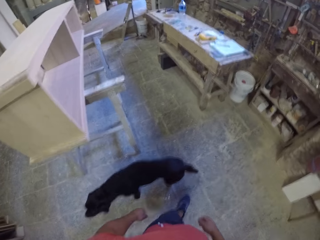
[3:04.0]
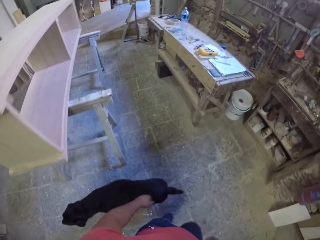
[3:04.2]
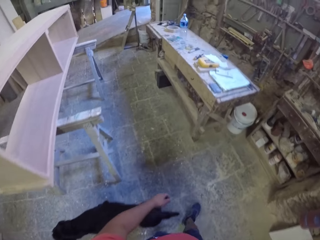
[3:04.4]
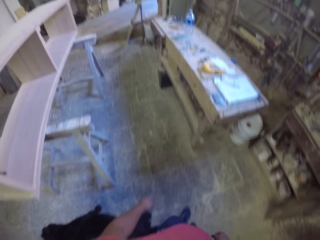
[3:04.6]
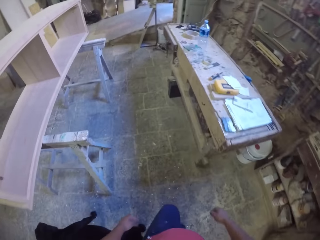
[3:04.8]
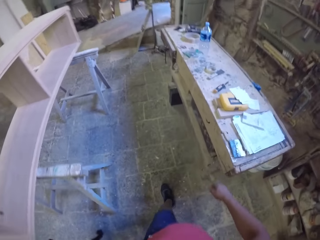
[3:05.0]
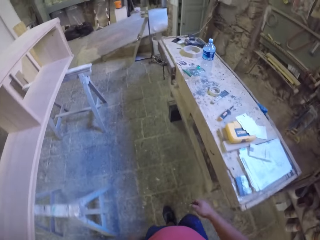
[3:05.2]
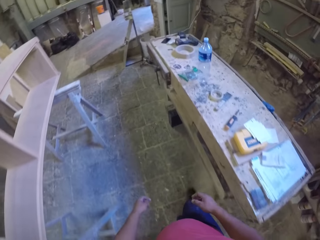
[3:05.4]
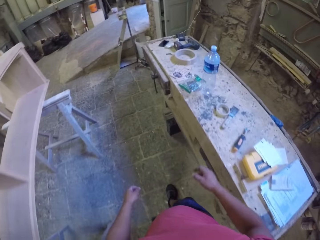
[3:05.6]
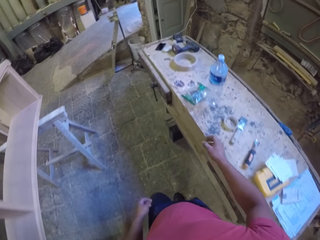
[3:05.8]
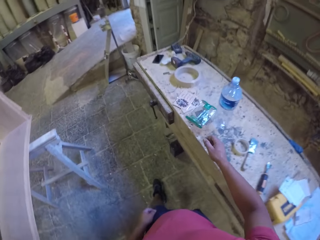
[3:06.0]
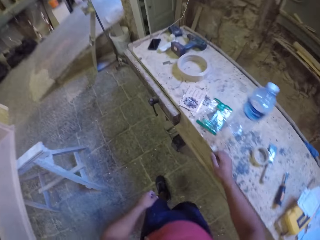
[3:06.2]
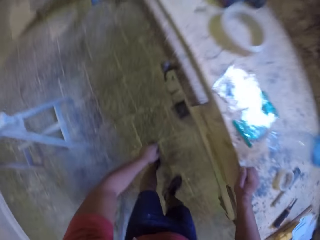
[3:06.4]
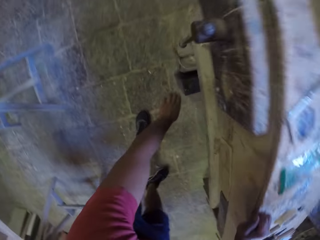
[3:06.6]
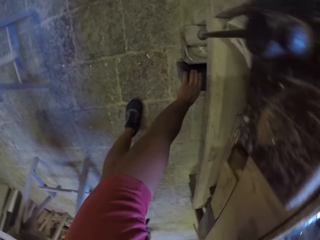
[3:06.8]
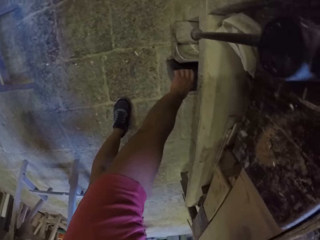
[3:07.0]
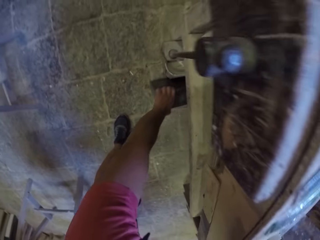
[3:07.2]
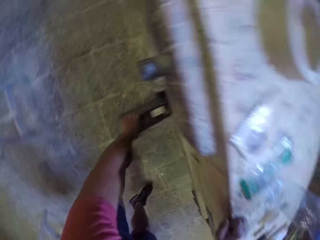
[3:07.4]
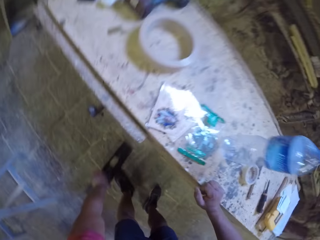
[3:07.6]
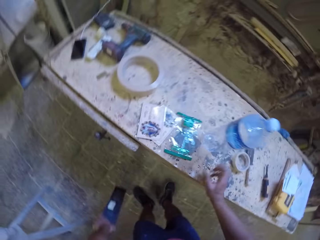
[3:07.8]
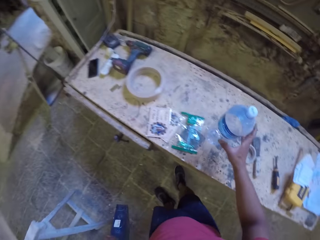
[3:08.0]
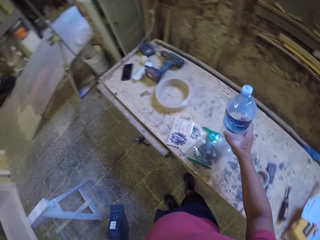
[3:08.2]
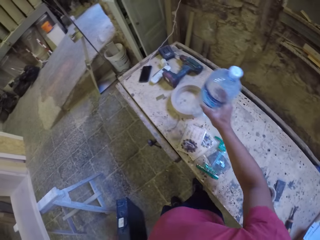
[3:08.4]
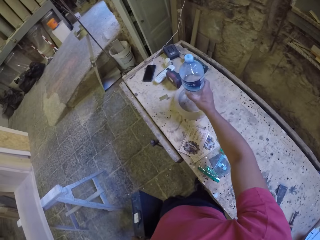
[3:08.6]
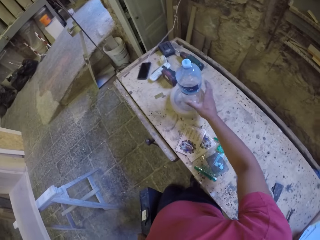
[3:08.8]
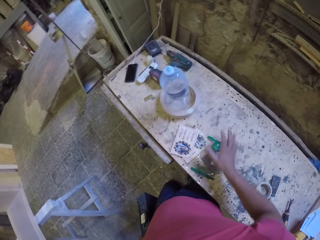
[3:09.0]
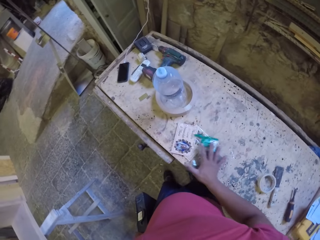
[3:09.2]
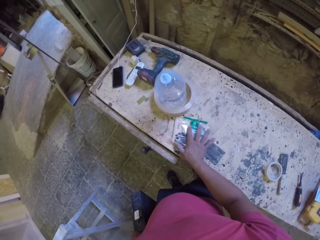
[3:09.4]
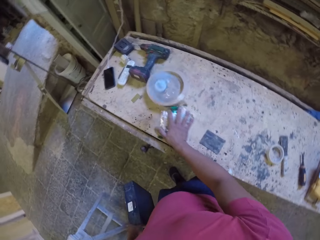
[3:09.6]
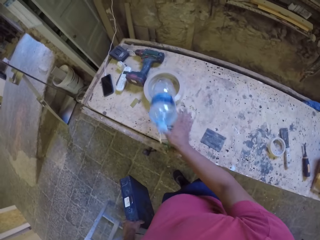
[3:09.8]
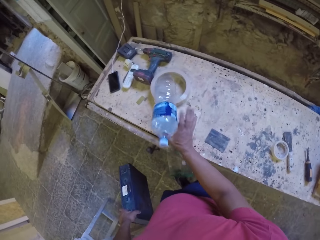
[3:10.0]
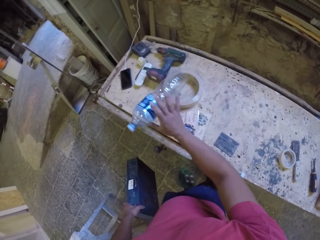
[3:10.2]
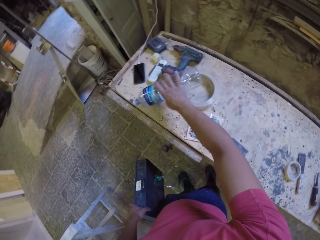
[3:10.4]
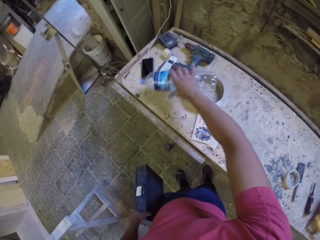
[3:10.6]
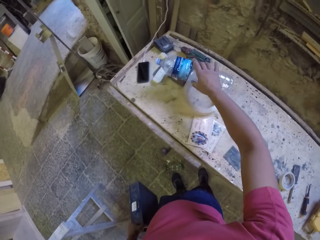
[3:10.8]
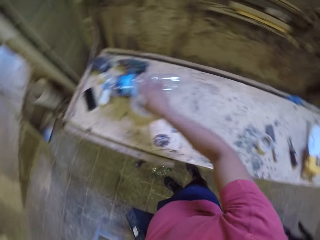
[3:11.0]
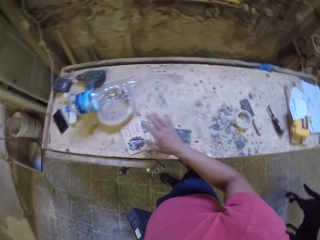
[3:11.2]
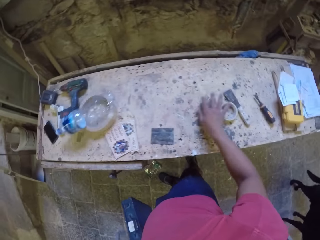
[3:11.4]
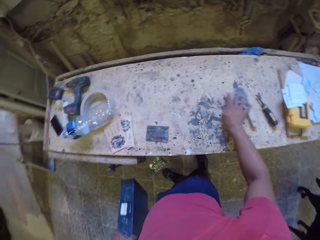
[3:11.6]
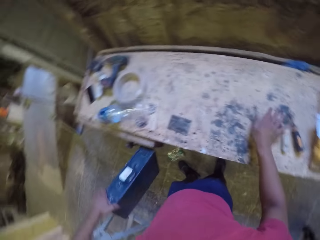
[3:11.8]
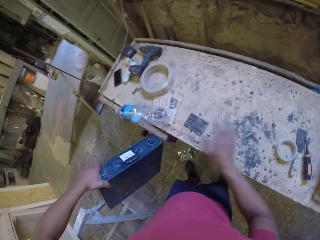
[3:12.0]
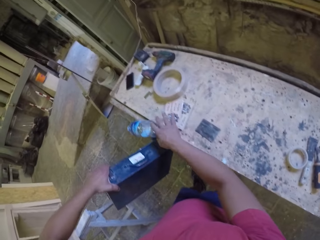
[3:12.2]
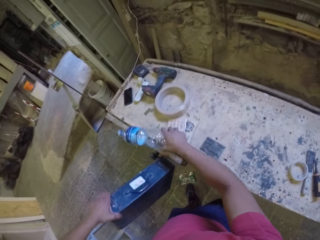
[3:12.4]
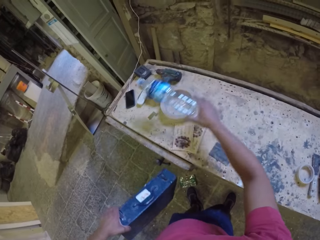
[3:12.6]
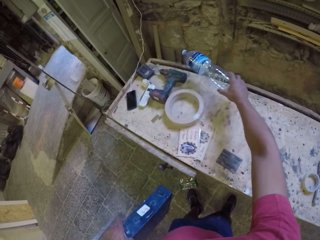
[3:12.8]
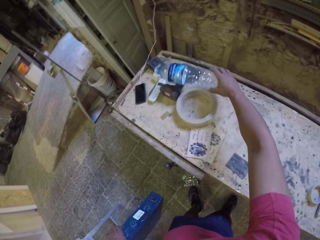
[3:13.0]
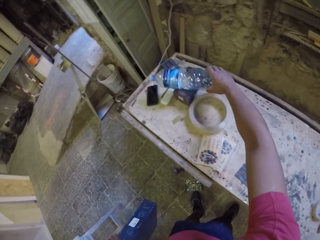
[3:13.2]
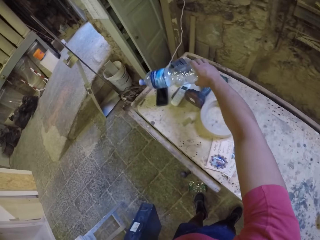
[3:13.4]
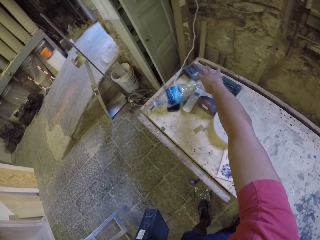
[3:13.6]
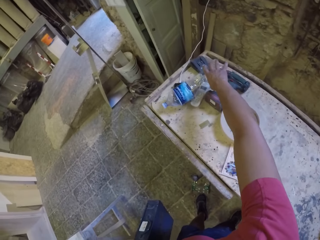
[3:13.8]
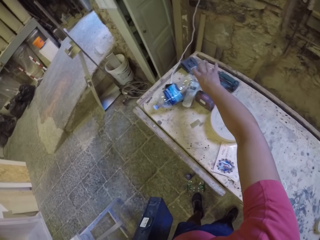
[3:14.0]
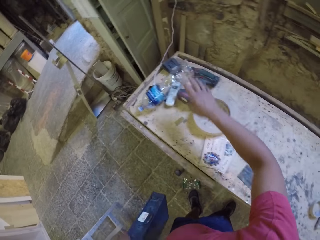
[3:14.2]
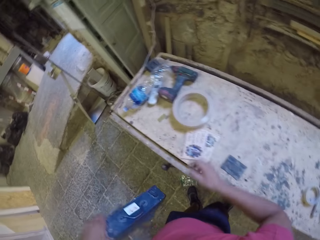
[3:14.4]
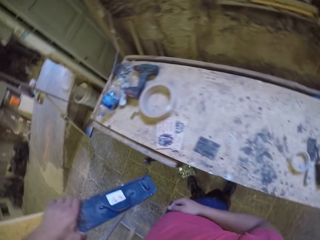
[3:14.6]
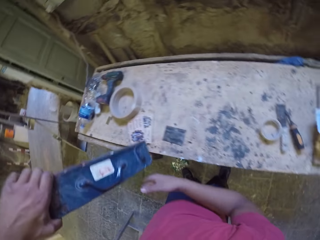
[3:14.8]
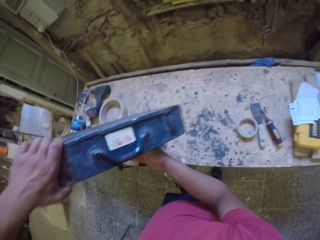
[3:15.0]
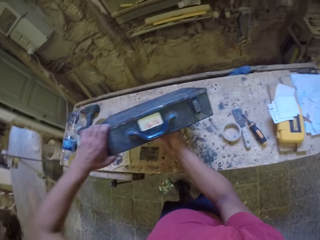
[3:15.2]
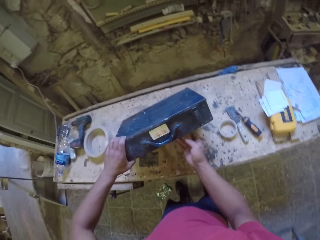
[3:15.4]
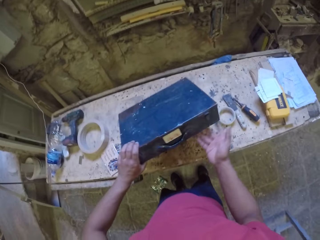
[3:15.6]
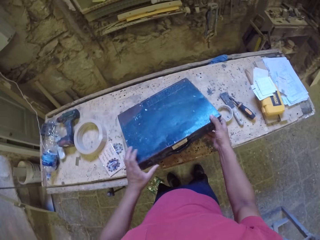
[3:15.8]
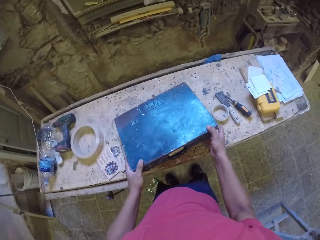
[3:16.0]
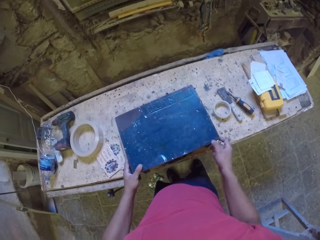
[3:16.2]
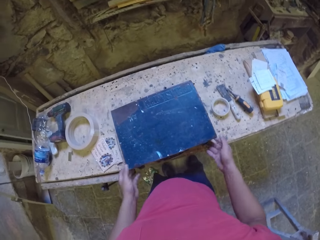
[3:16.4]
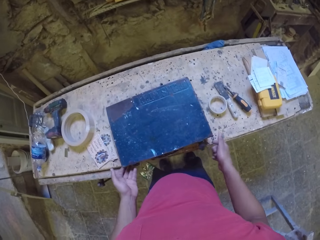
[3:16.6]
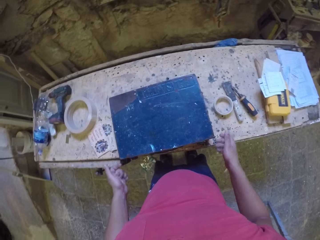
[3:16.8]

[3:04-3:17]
The camera wearer moves the left hand. They pick up a metal box. They pull a tool box. They lift a bottle. They place the bottle on the table. They push the papers on the table. They lift the bottle. They move the bottle. They move the right hand. They push the sellotape. They lift the bottle. They place the bottle on the table. They move the right hand. They place the tool box on the table.

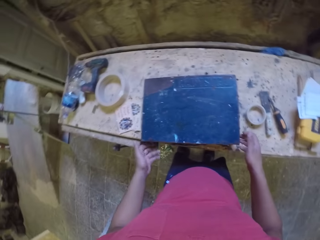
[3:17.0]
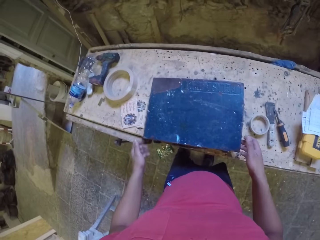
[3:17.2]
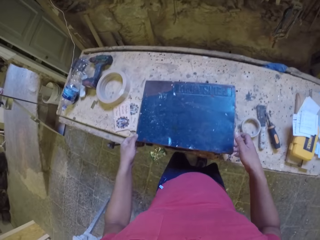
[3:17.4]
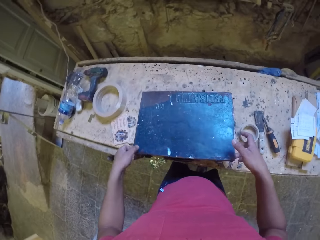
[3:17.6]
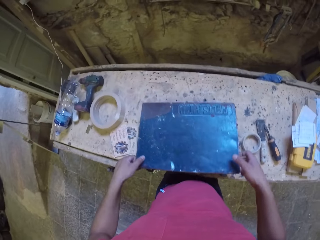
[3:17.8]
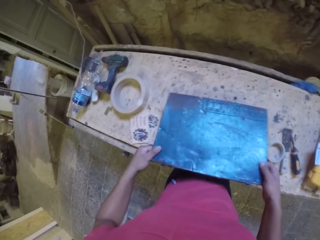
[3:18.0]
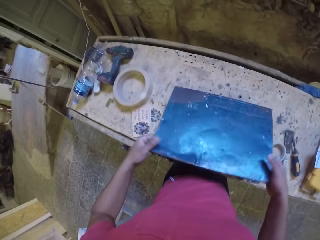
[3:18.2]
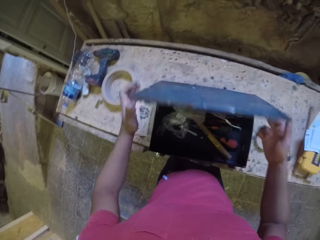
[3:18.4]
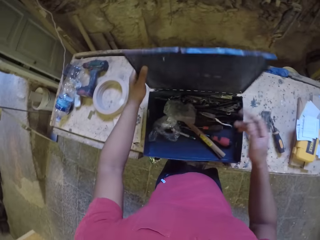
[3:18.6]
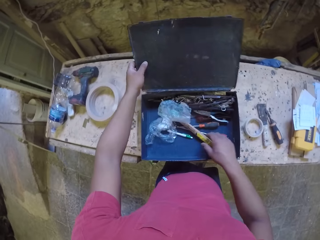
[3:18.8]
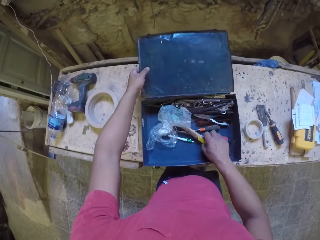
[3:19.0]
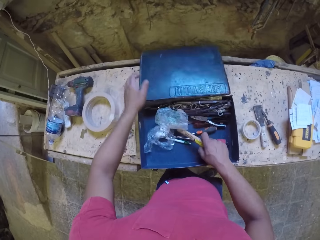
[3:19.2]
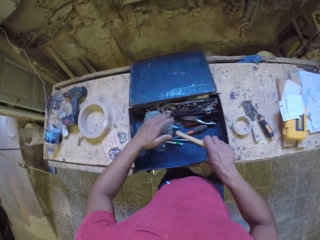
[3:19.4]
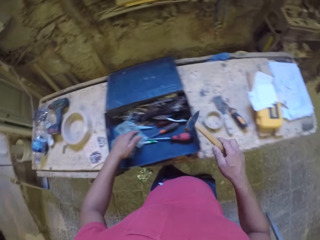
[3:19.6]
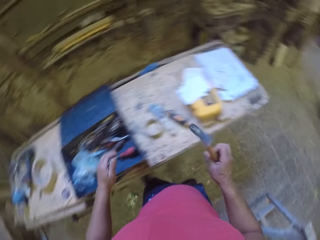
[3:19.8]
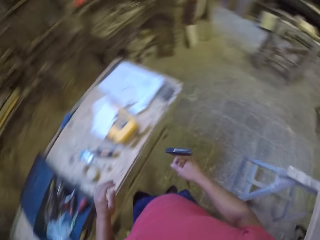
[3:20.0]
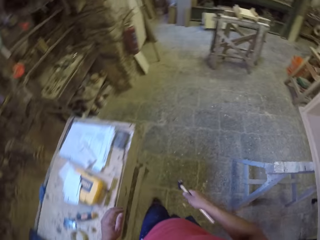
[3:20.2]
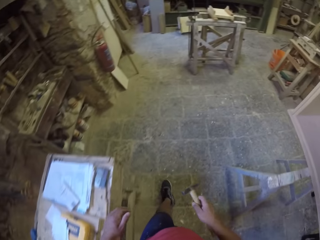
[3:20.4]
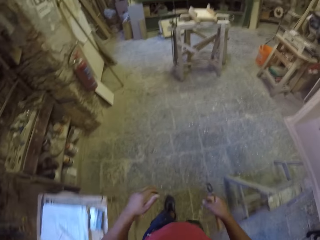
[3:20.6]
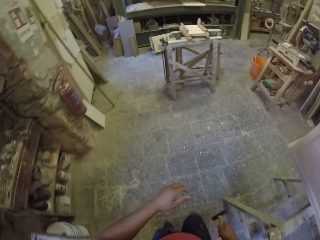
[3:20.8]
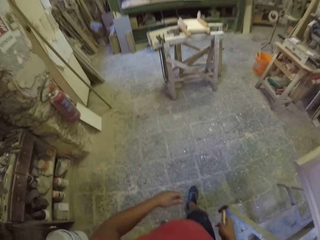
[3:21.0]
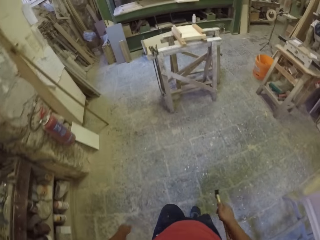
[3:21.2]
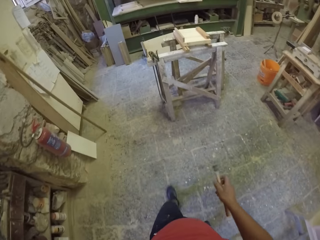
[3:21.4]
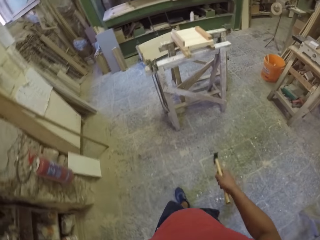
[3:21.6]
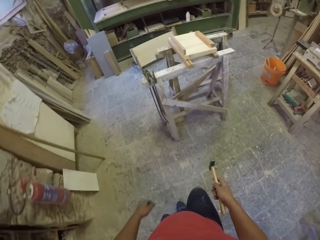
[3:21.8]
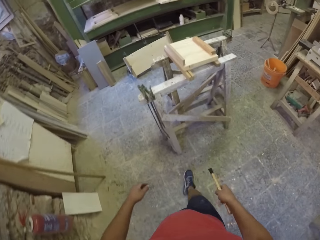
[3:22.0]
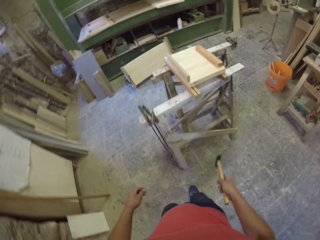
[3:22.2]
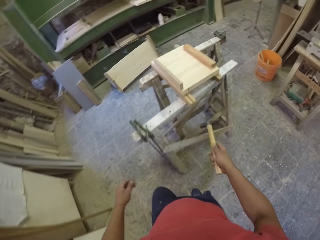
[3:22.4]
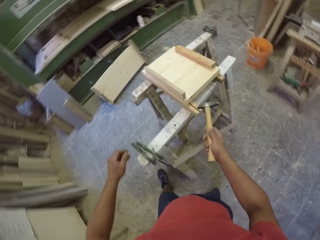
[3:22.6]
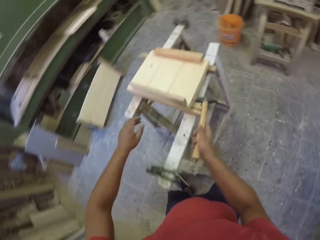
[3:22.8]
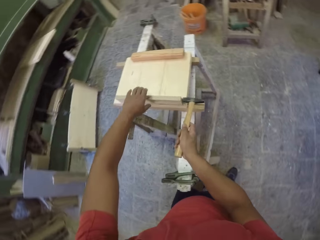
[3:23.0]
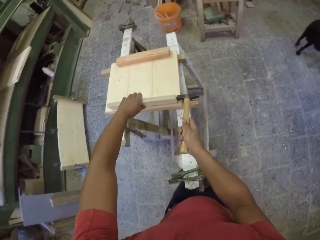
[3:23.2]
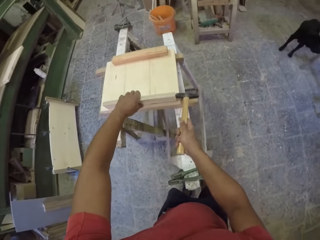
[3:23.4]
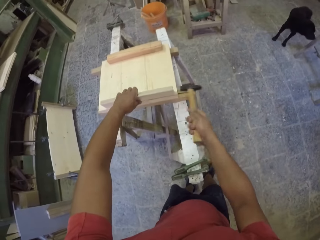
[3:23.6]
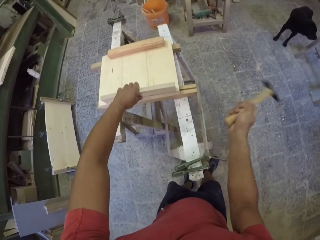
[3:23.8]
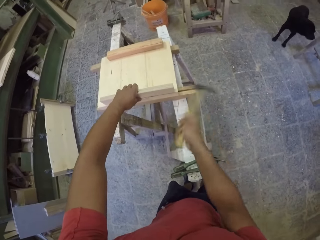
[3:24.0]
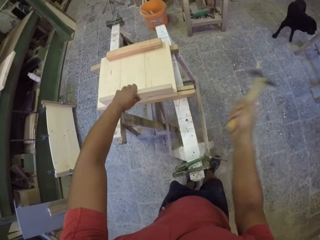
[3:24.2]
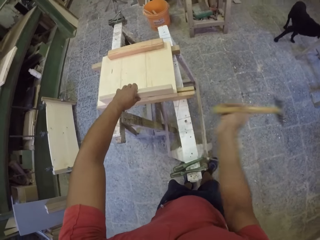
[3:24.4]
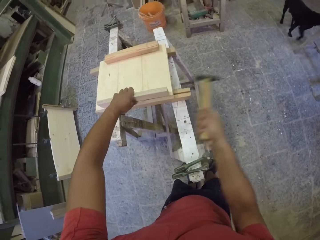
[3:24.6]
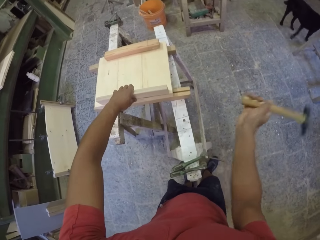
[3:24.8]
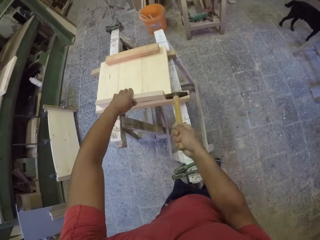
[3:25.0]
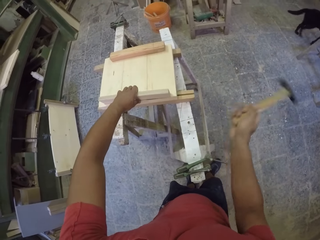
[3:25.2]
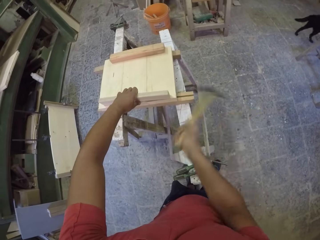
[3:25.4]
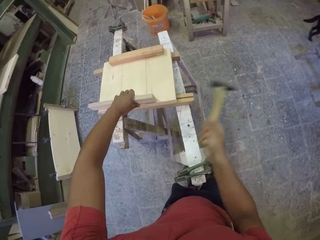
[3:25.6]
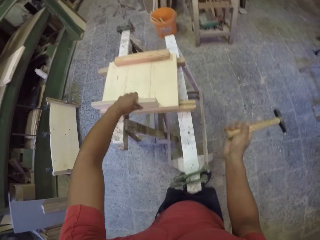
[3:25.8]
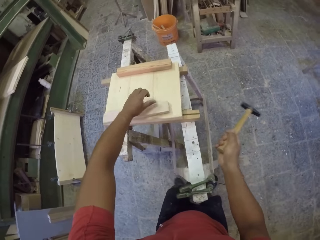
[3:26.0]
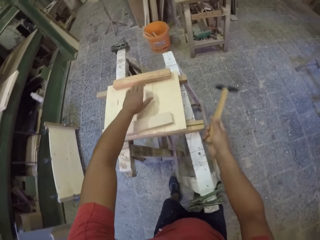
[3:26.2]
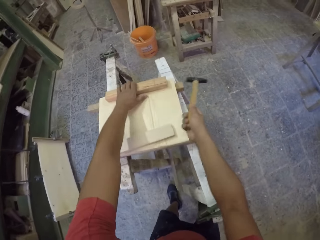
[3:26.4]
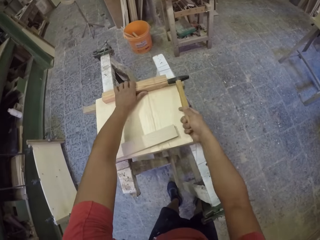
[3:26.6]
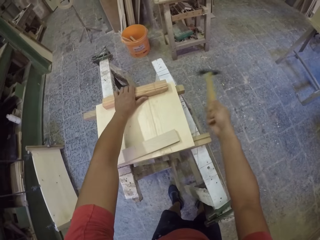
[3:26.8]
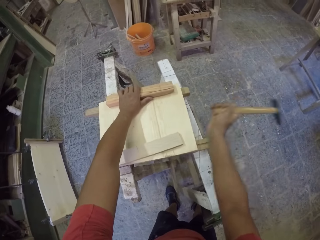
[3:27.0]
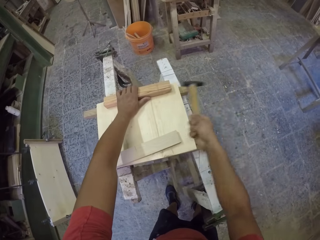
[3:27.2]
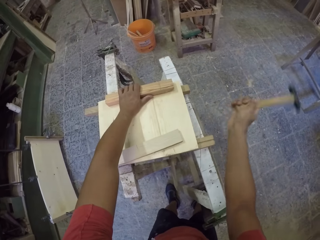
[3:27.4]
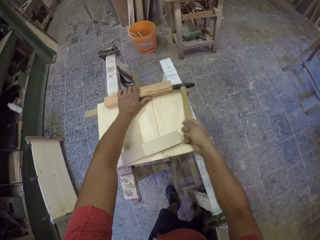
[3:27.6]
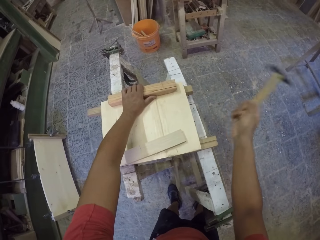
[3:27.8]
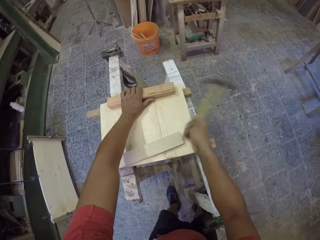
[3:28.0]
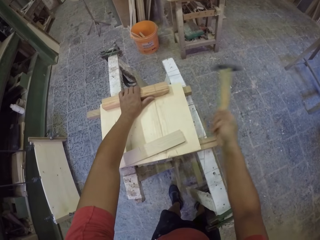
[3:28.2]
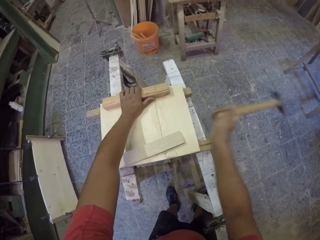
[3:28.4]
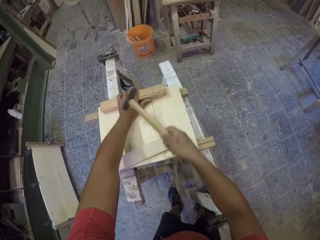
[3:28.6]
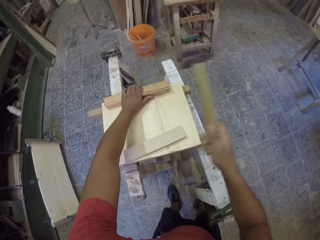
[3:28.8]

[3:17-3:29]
The camera wearer opens the tool box. They pick up a hammer. They walk around. They hit the wood with the hammer. They move the left hand. They hit the wood with the hammer.
